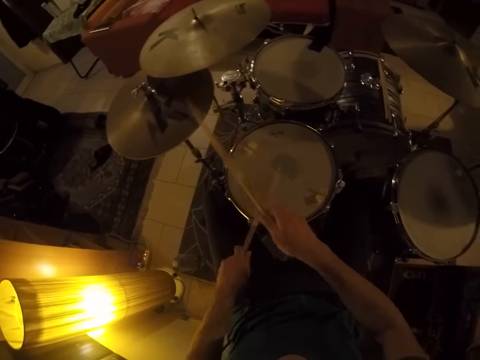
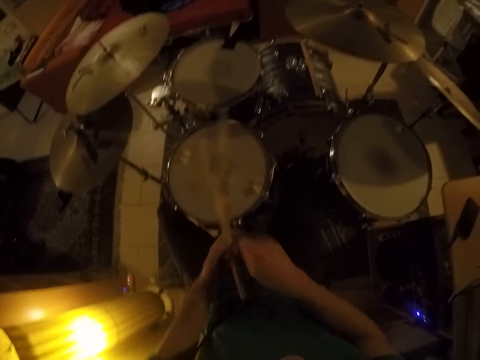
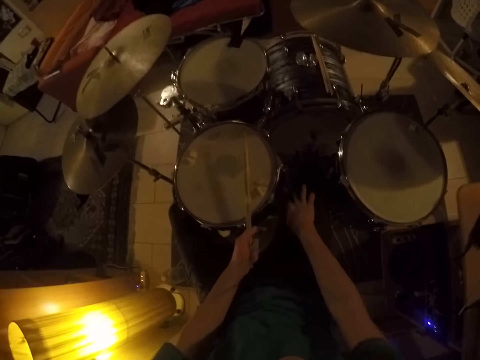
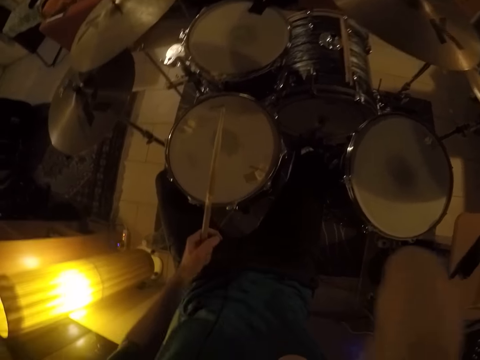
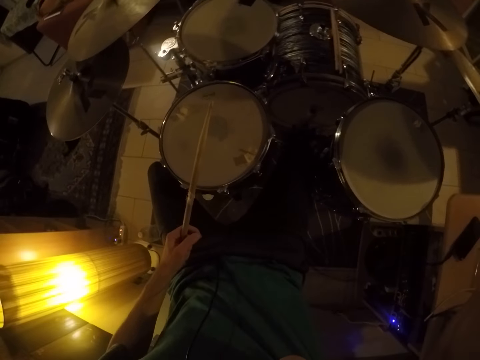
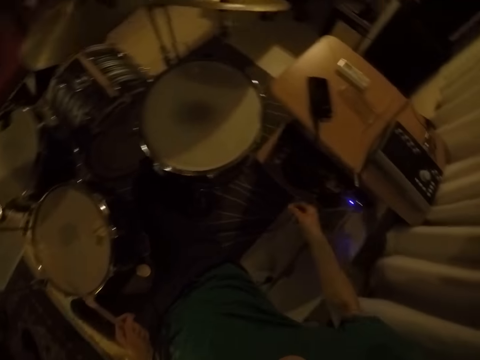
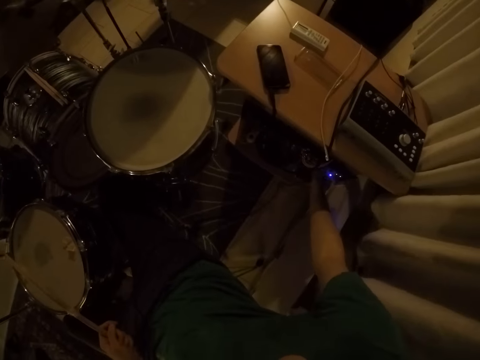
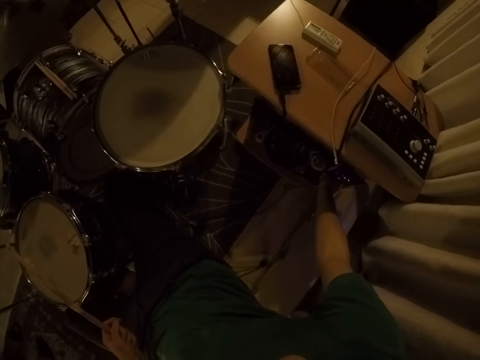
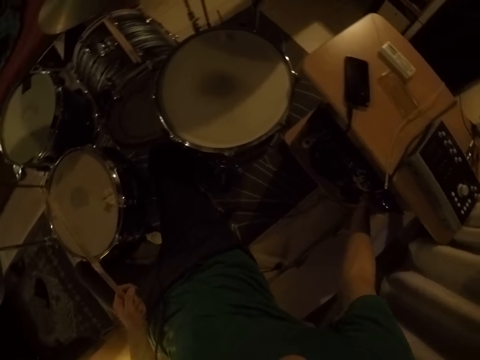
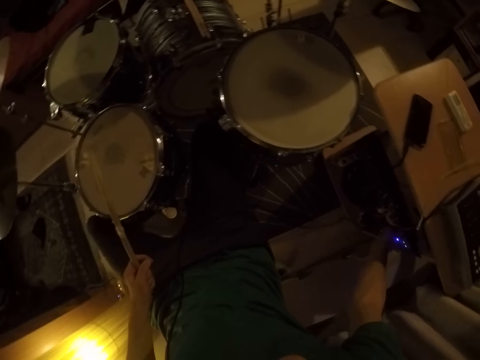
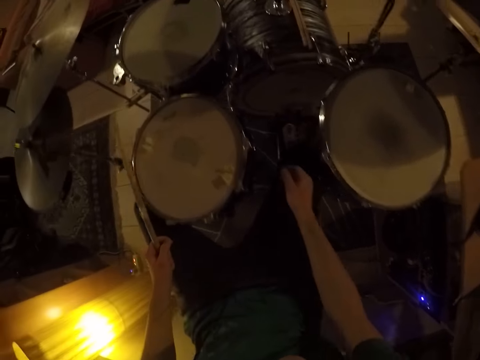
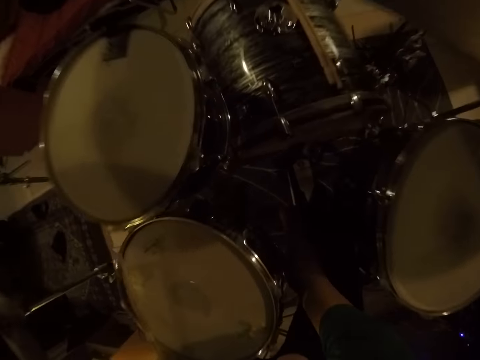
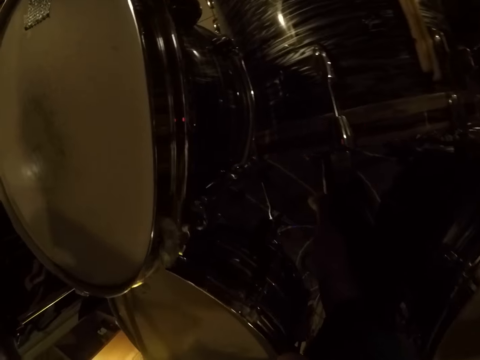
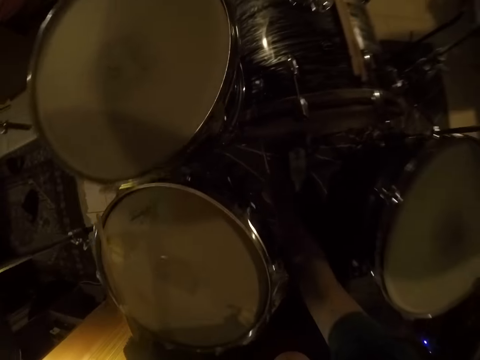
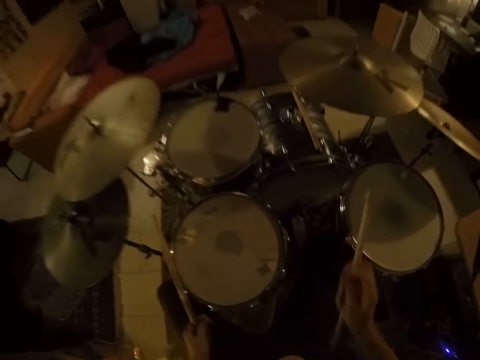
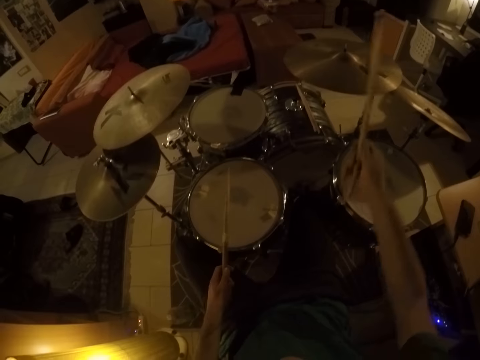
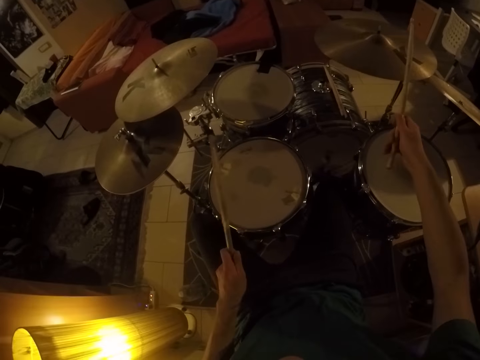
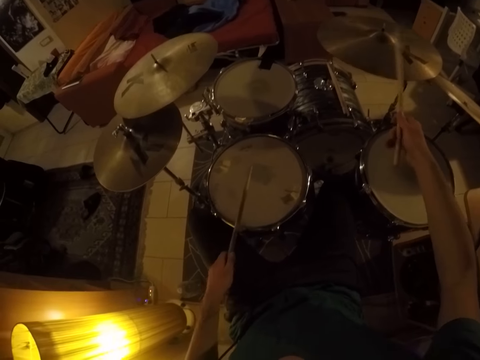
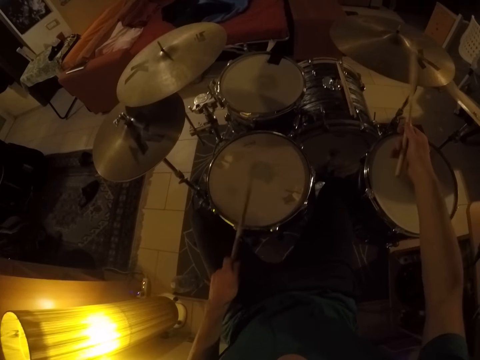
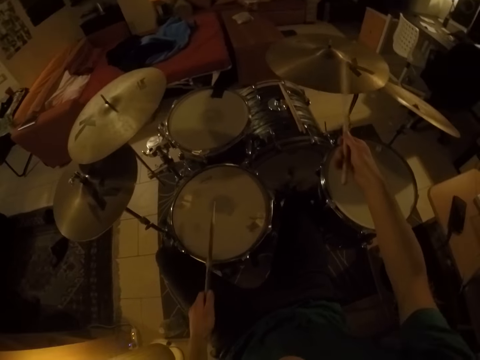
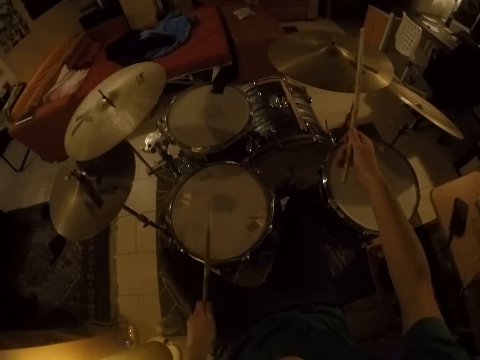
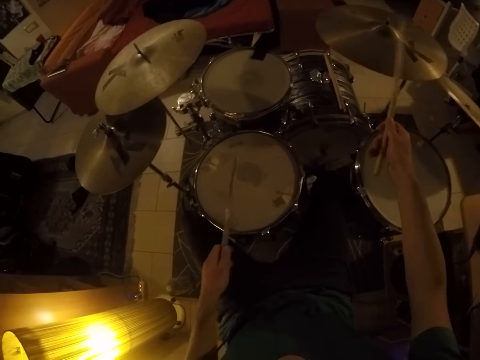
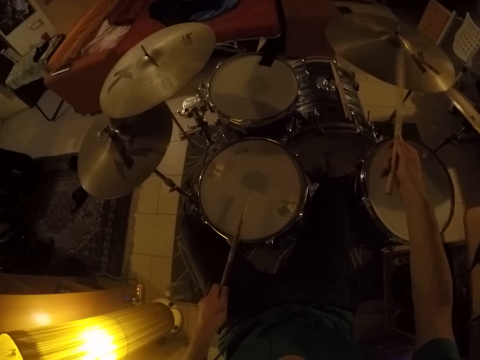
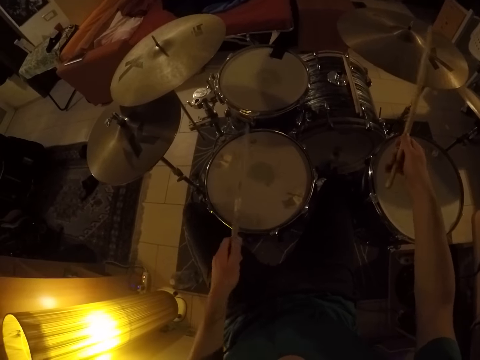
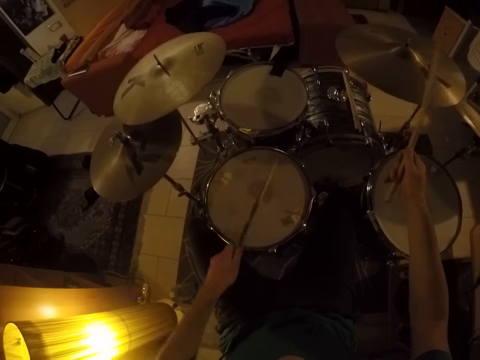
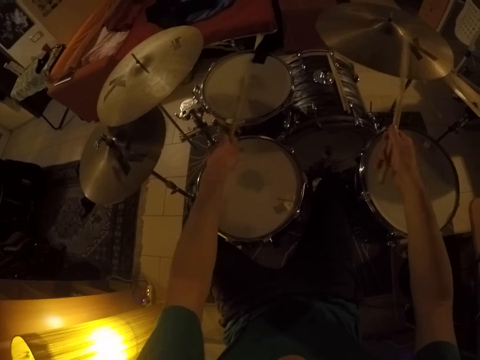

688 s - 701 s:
The camera wearer drops the drum stick in his right hand on the floor. He changes the sound. He presses the switch under the table with his right hand. He picks up the drum stick from the floor with his right hand. He drums the drum set with the two drum sticks in both hands.

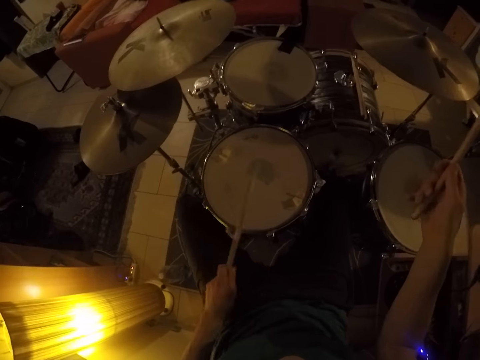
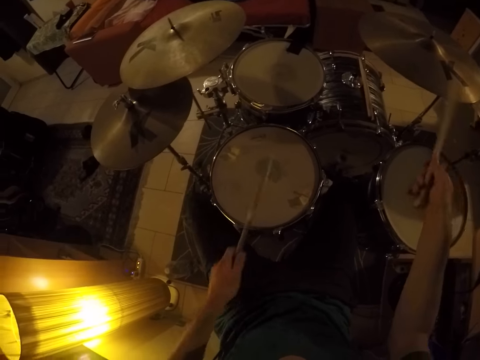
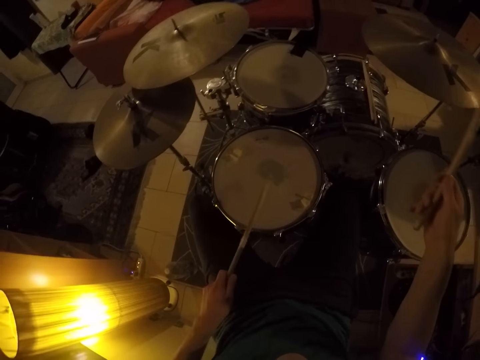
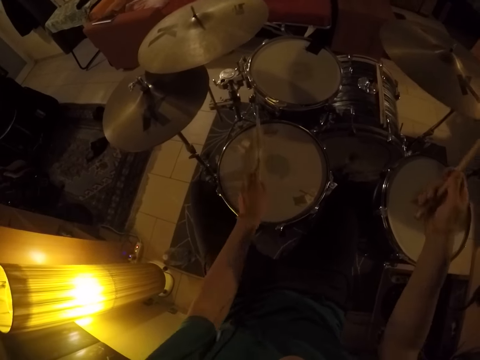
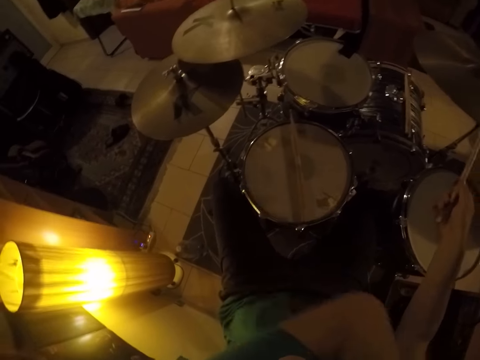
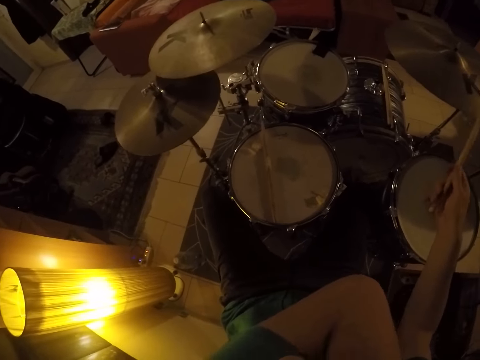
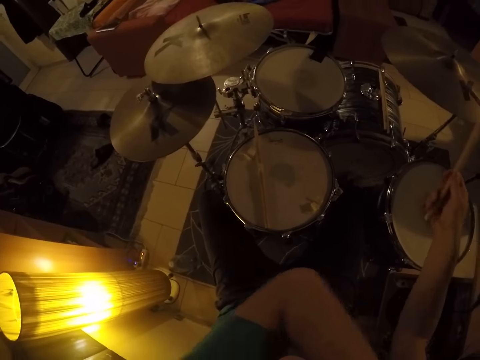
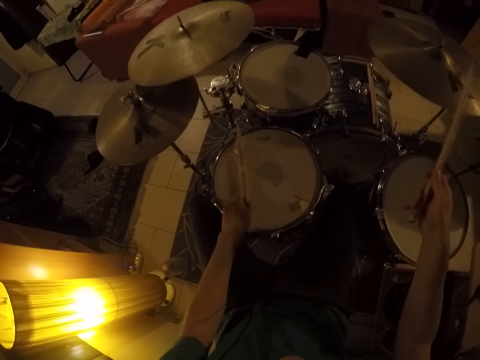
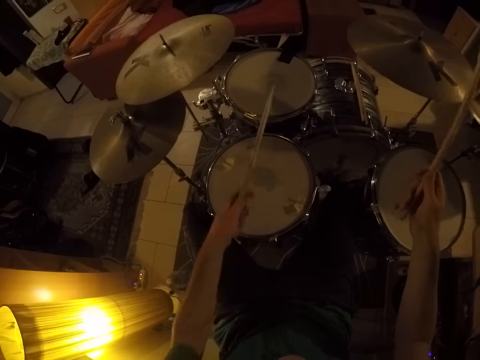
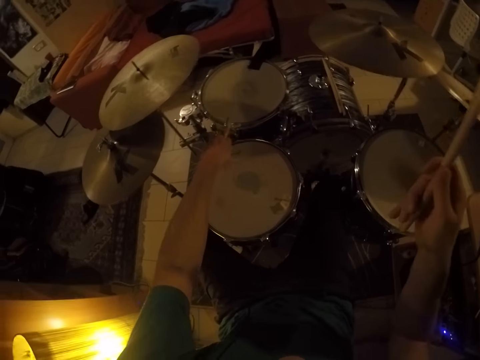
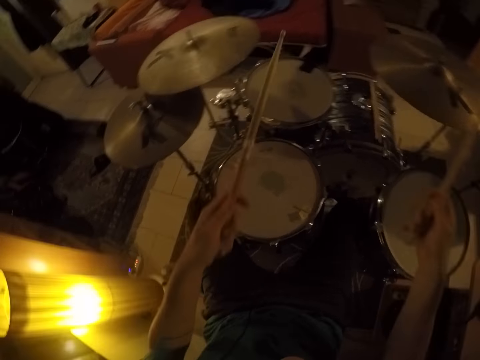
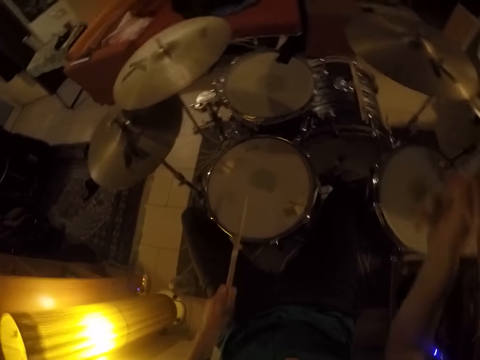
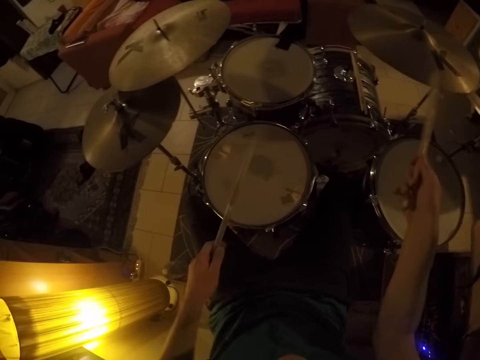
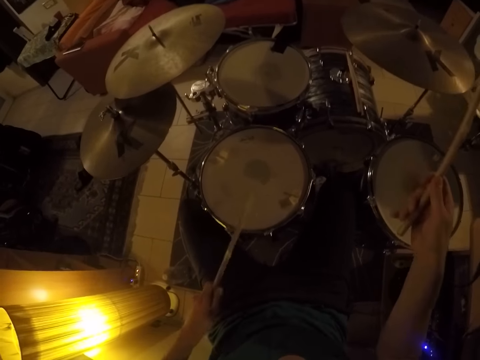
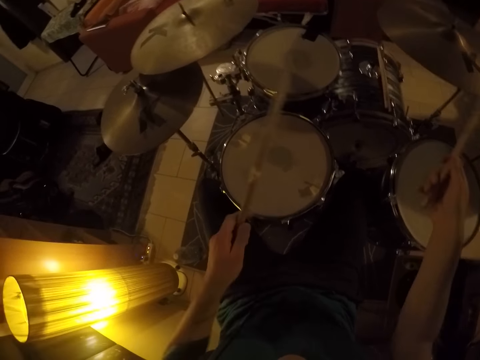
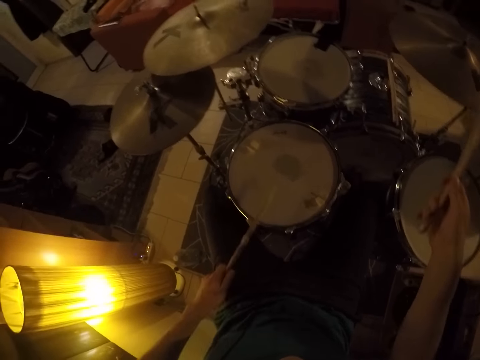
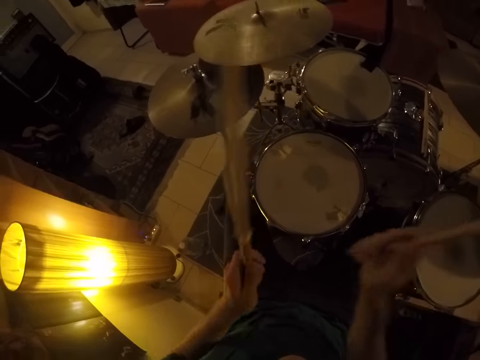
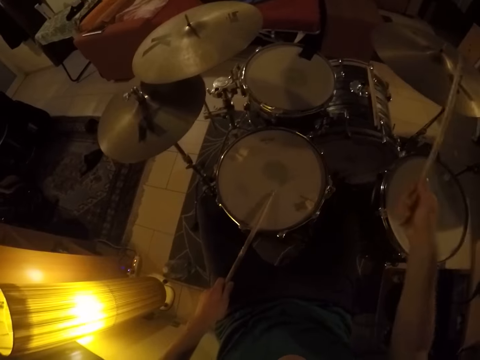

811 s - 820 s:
The camera wearer drops the drum stick in his left hand on a drum. He drums the drum set with the drum stick in his right hand. He picks up the drum stick on the drum with his left hand. He drums the drum set with the two drum sticks in both hands.

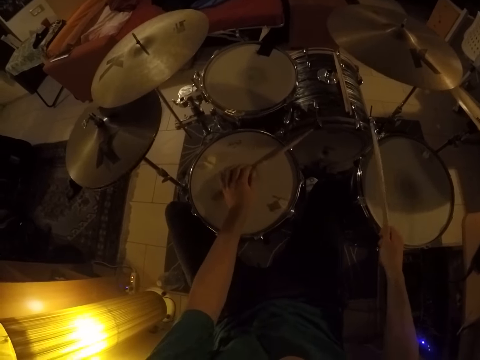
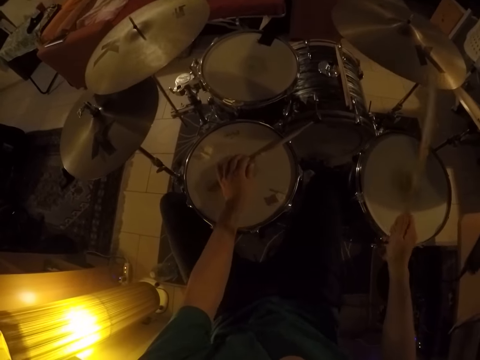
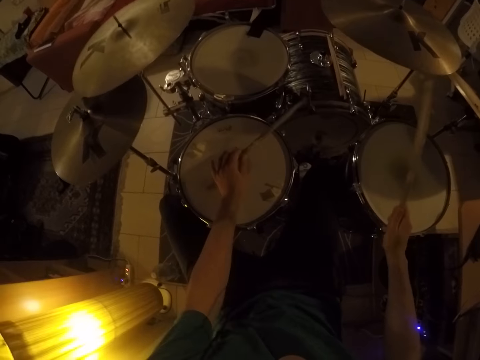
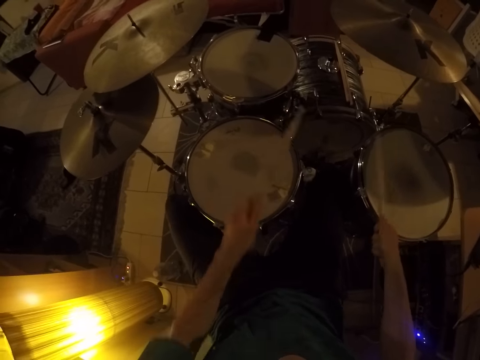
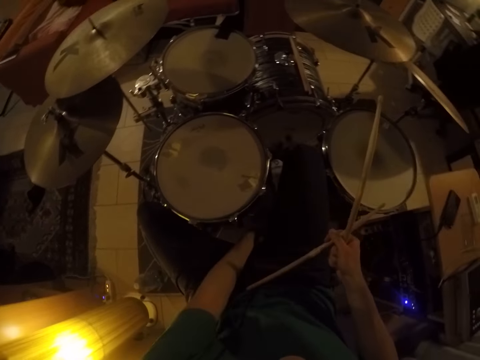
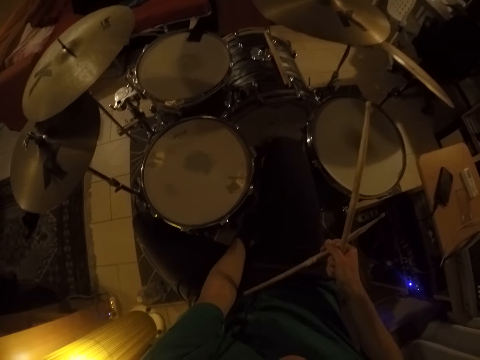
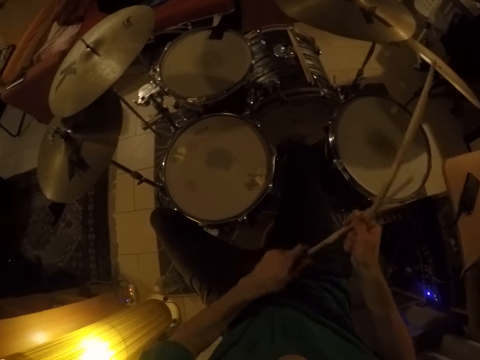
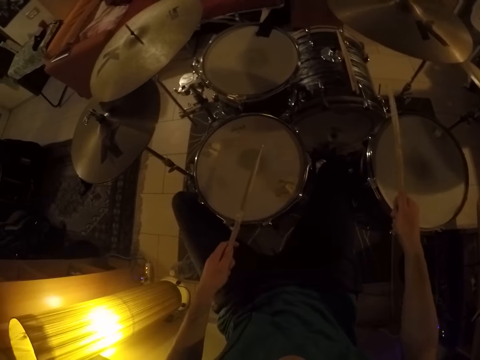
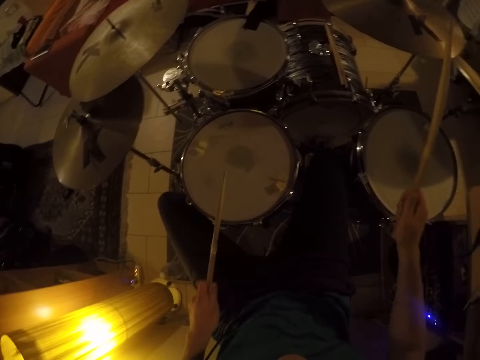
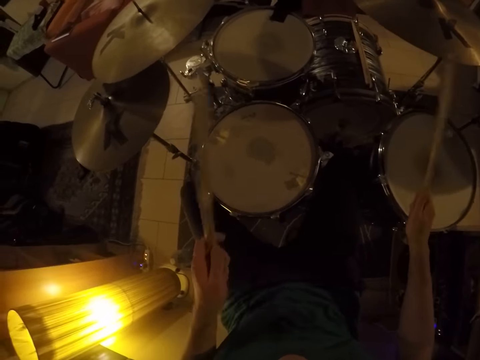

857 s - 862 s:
The camera wearer passes the drumstick in his left hand to his right hand. He passes the drumstick from his right hand to his left hand. He beats the drum set with the drumsticks in both hands.
